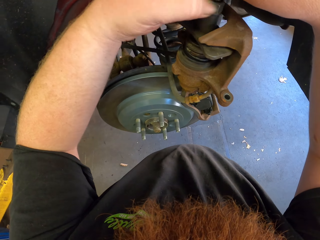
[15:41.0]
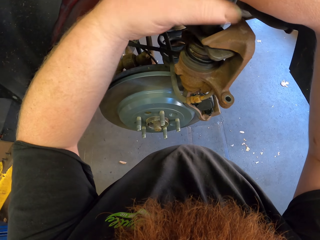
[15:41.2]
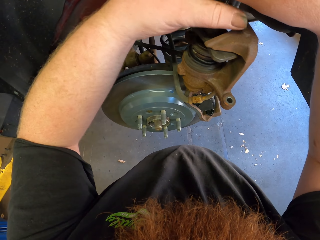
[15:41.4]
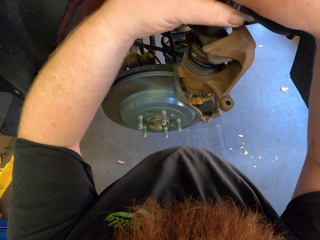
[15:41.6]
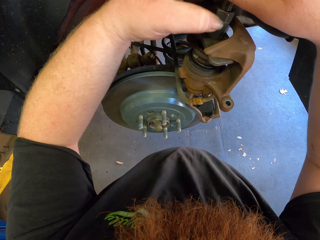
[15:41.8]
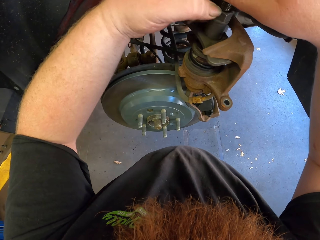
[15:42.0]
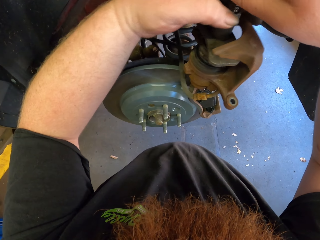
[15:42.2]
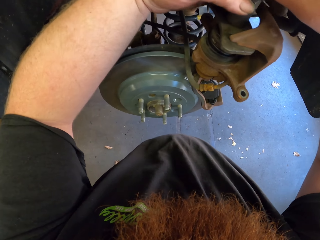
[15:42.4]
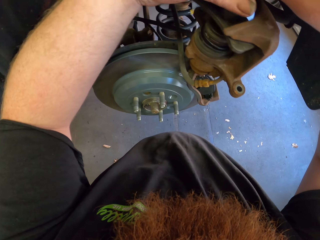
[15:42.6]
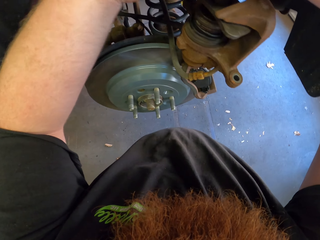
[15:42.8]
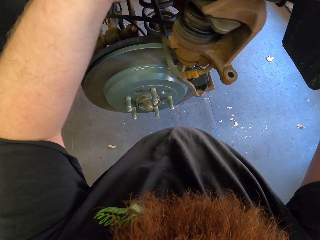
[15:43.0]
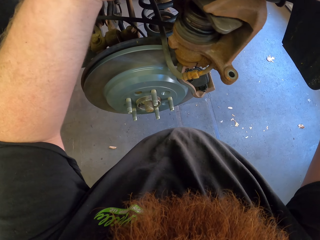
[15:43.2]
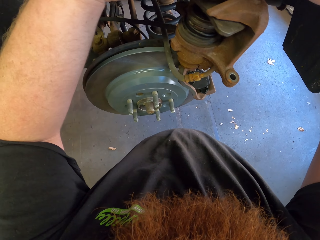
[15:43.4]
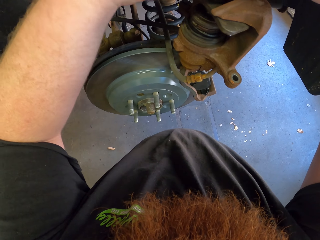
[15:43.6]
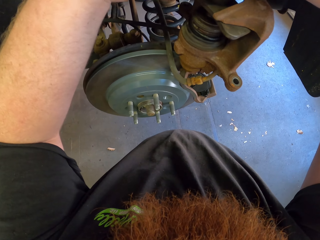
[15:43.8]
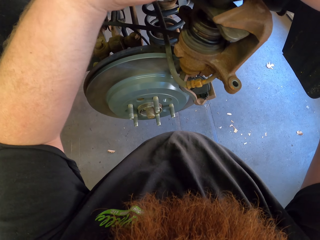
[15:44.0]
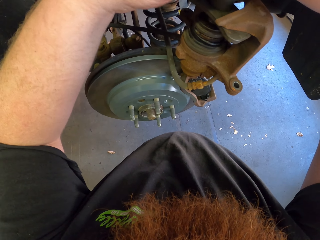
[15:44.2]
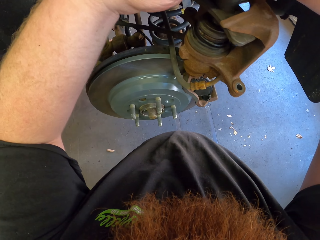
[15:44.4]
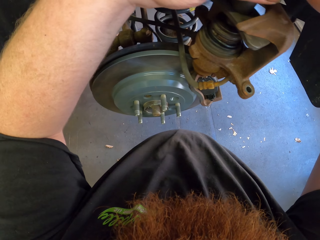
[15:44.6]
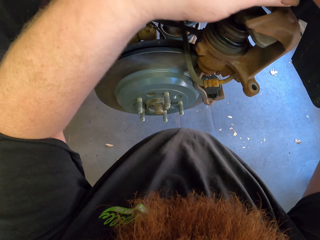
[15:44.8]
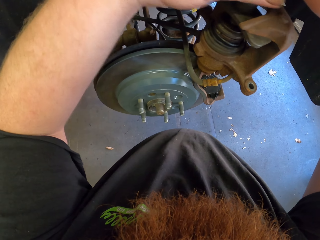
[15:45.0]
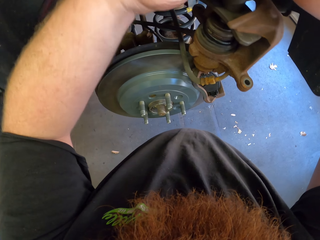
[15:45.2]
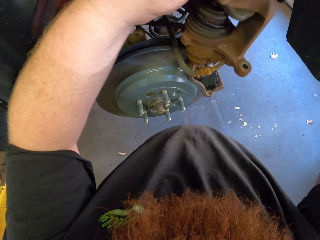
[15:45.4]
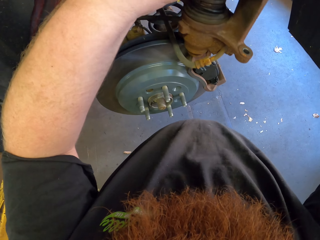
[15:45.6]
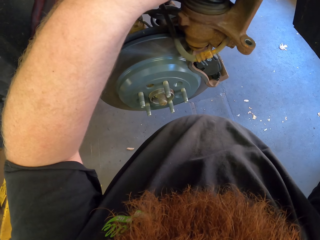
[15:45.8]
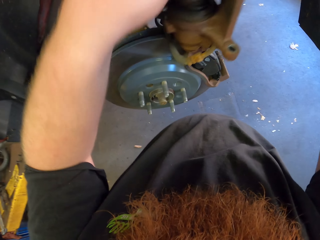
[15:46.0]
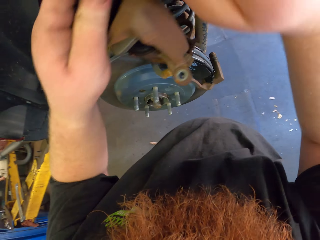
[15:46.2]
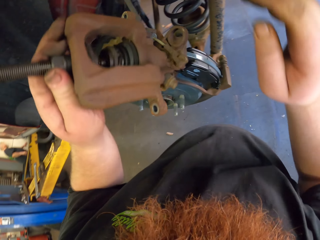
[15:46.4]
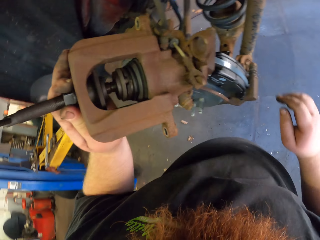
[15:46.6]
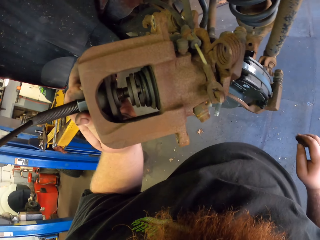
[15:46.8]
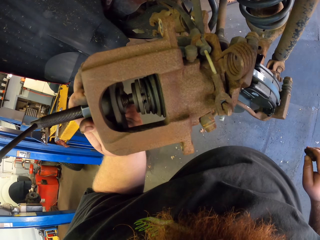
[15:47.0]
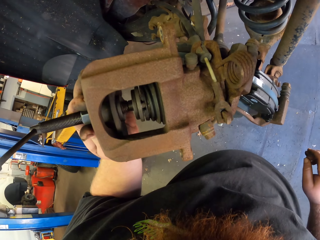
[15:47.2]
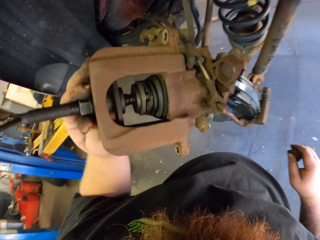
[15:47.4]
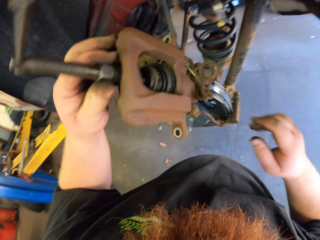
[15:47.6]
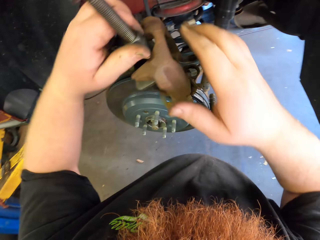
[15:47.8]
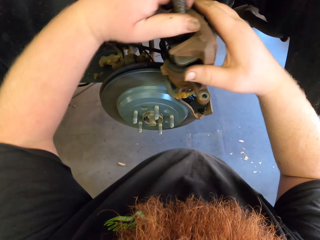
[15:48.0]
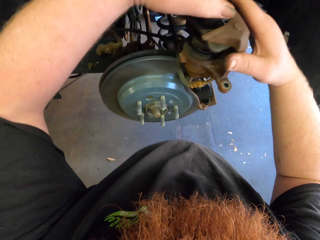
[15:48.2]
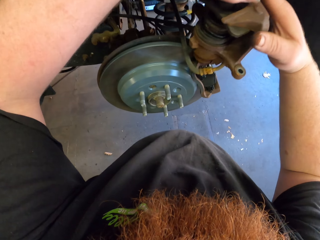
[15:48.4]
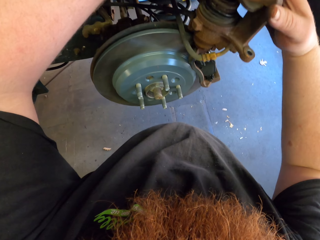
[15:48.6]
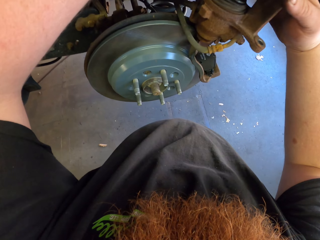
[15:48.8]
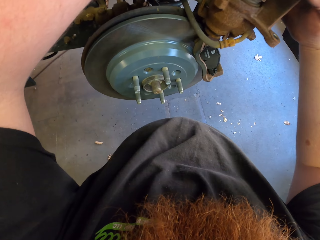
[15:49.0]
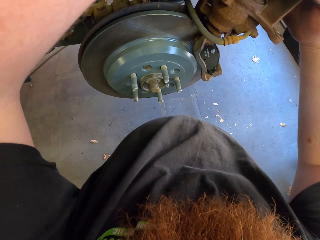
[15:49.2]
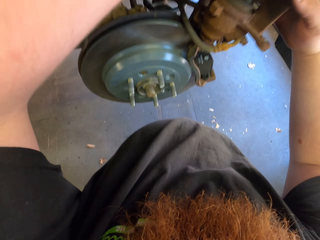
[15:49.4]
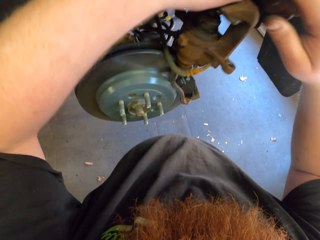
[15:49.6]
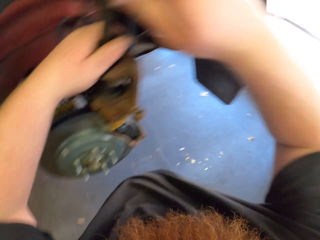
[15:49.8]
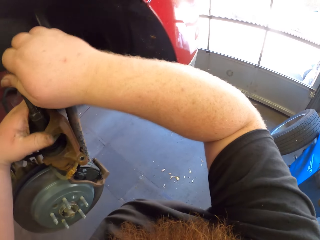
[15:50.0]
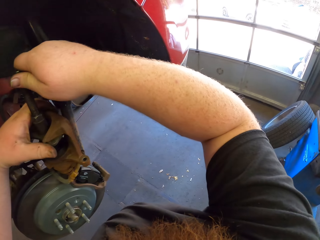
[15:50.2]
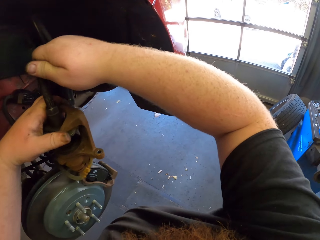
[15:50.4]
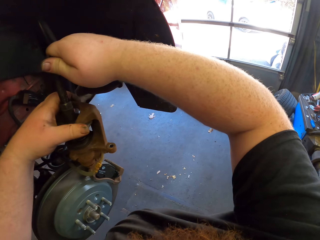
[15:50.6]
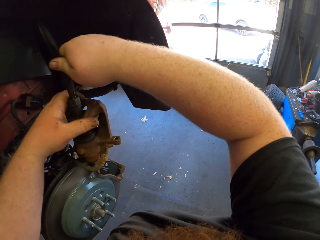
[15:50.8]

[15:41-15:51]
The camera wearer rotates the metal.

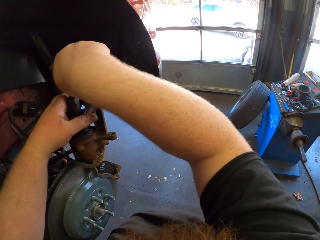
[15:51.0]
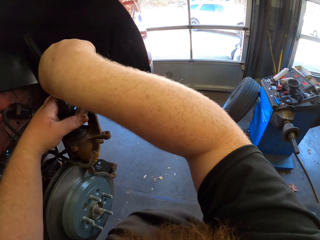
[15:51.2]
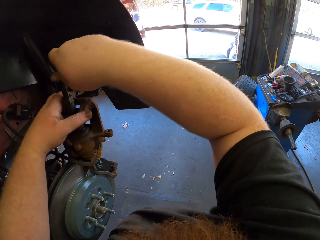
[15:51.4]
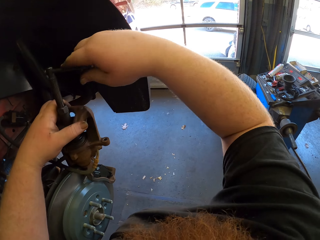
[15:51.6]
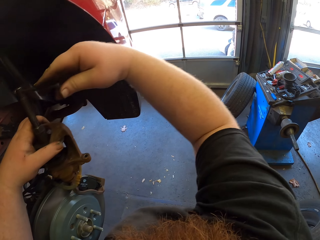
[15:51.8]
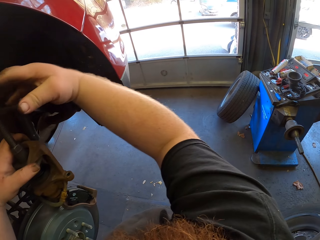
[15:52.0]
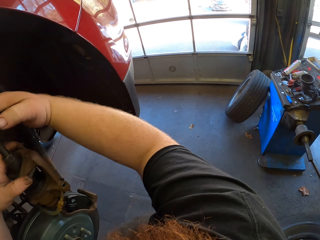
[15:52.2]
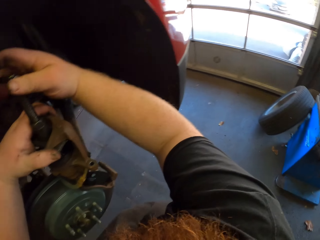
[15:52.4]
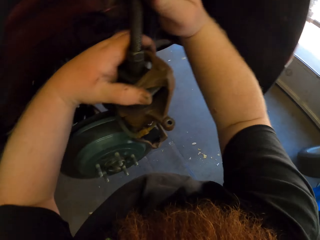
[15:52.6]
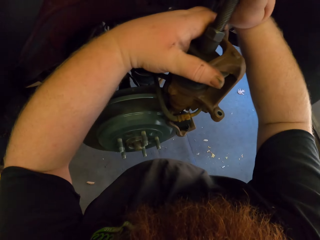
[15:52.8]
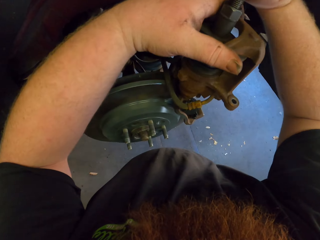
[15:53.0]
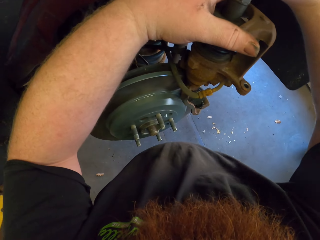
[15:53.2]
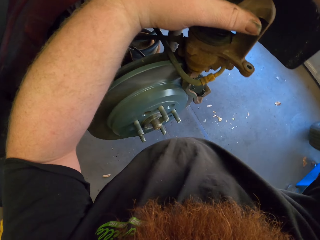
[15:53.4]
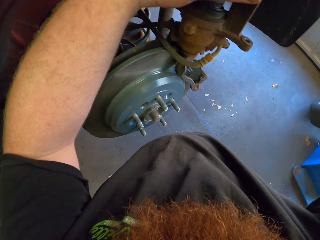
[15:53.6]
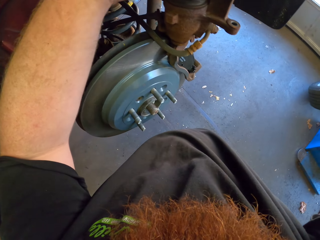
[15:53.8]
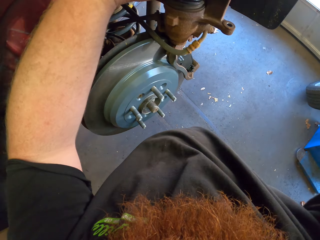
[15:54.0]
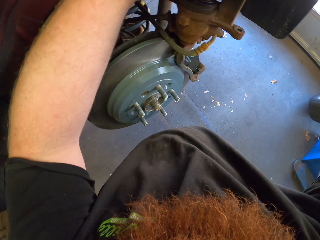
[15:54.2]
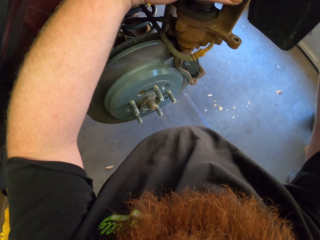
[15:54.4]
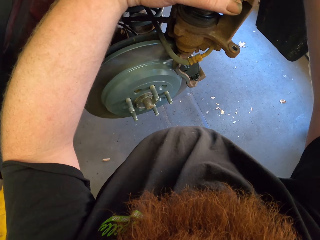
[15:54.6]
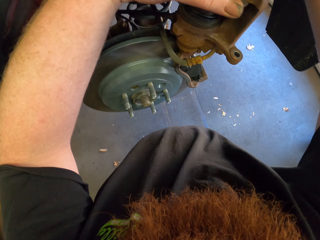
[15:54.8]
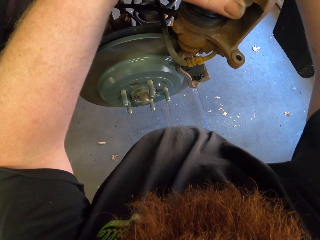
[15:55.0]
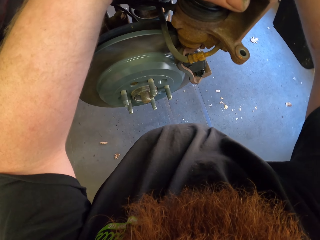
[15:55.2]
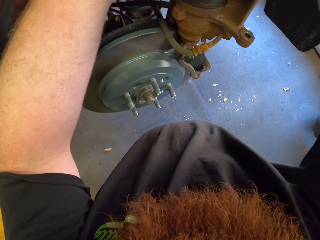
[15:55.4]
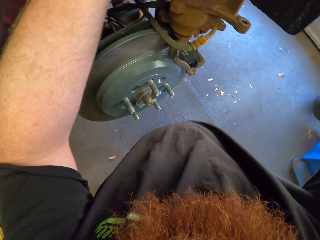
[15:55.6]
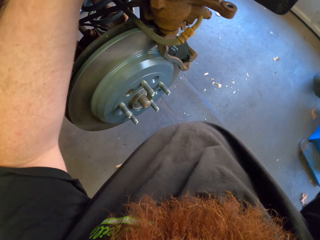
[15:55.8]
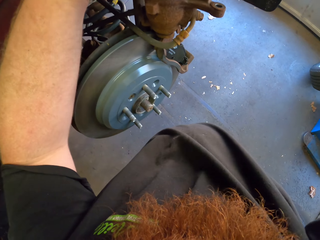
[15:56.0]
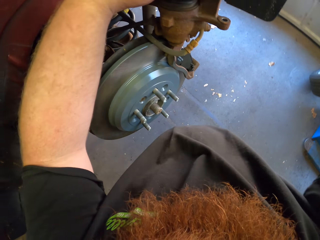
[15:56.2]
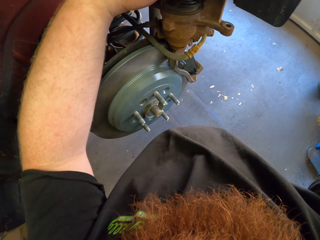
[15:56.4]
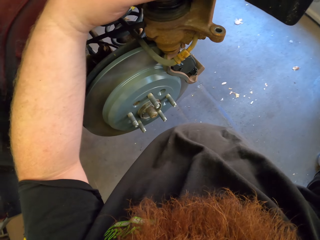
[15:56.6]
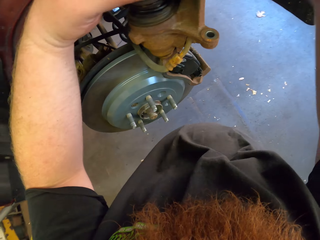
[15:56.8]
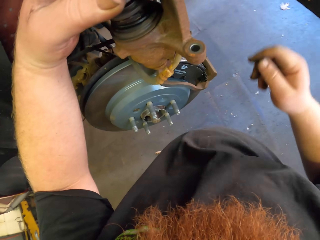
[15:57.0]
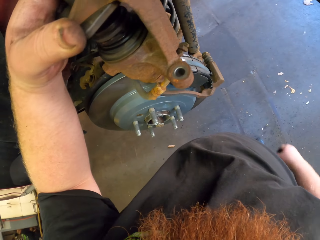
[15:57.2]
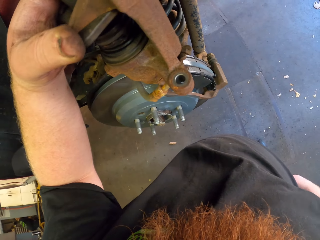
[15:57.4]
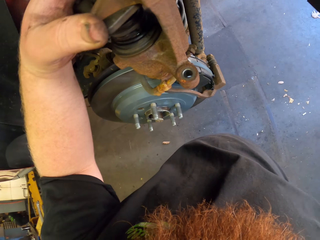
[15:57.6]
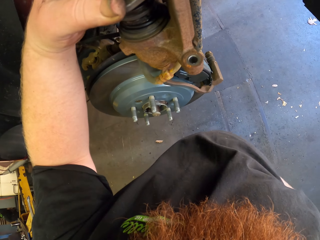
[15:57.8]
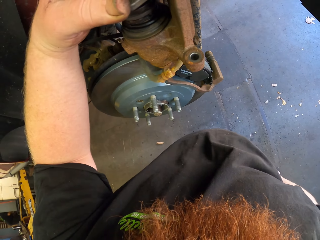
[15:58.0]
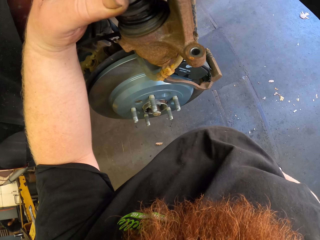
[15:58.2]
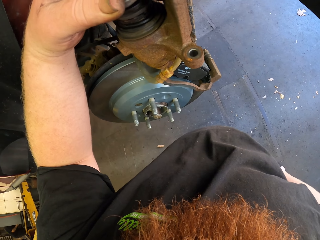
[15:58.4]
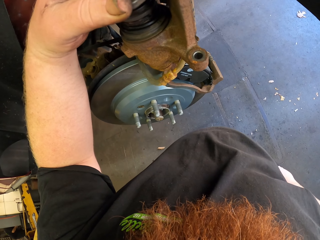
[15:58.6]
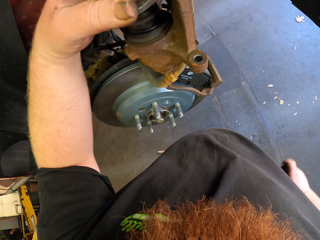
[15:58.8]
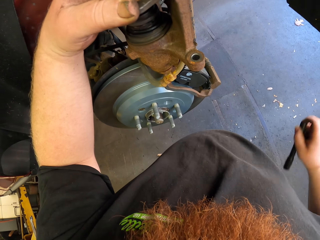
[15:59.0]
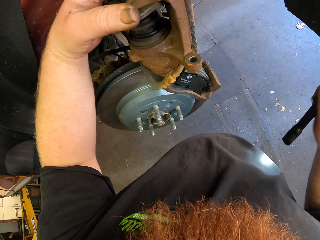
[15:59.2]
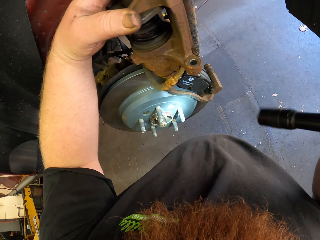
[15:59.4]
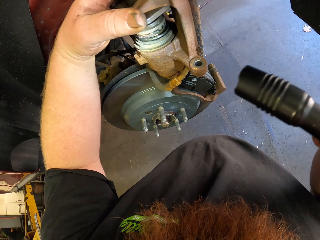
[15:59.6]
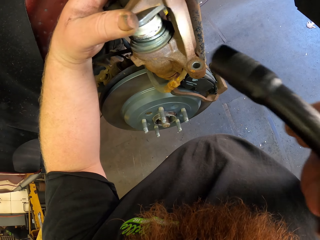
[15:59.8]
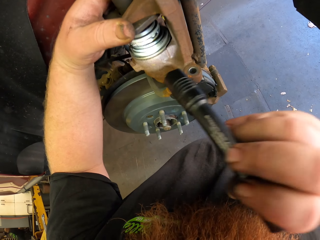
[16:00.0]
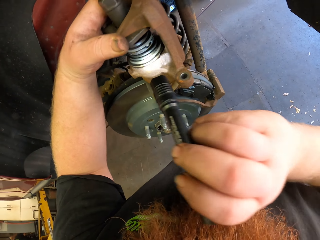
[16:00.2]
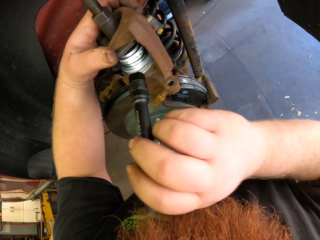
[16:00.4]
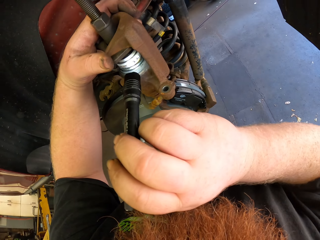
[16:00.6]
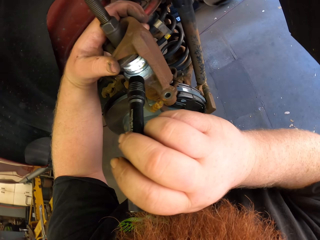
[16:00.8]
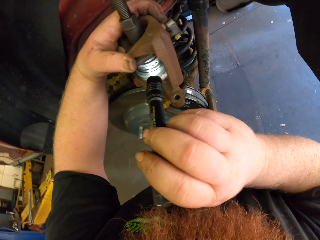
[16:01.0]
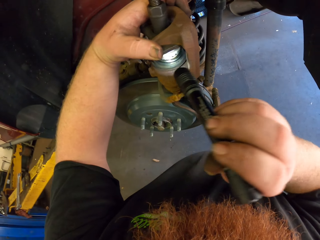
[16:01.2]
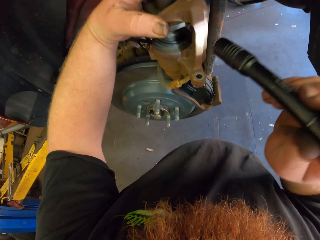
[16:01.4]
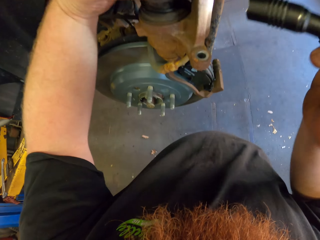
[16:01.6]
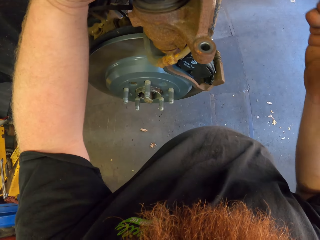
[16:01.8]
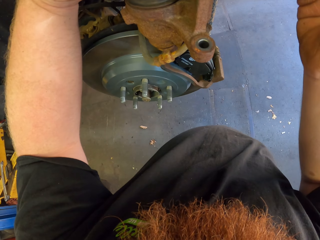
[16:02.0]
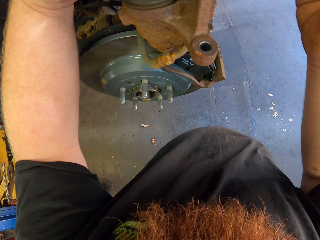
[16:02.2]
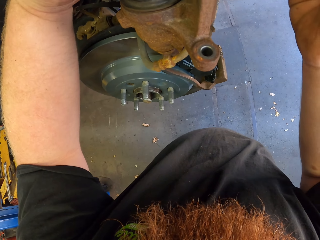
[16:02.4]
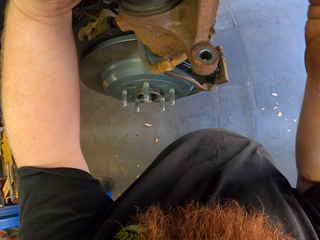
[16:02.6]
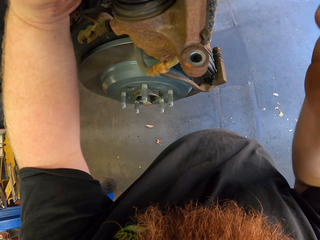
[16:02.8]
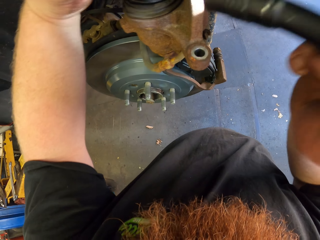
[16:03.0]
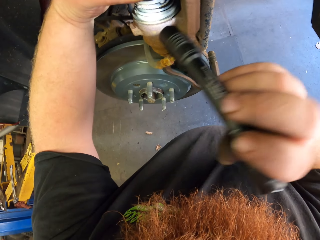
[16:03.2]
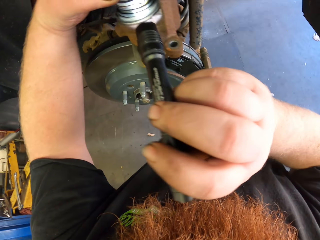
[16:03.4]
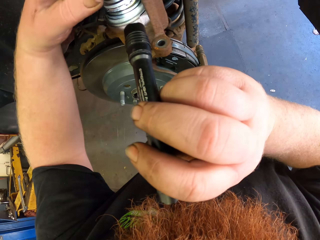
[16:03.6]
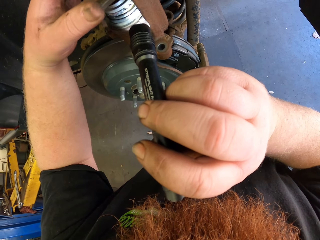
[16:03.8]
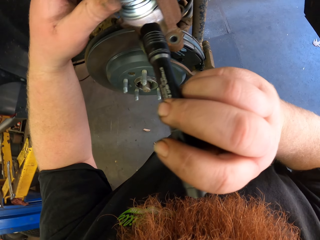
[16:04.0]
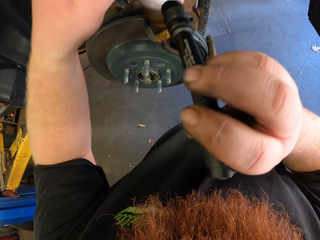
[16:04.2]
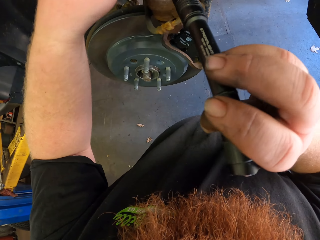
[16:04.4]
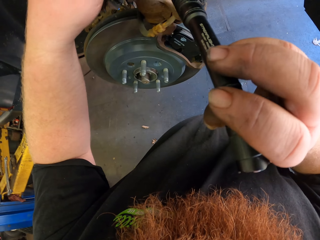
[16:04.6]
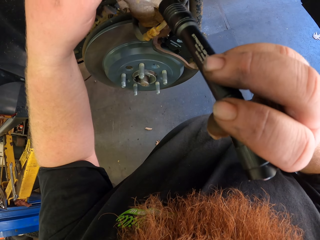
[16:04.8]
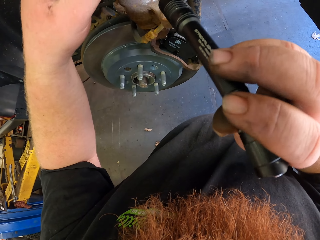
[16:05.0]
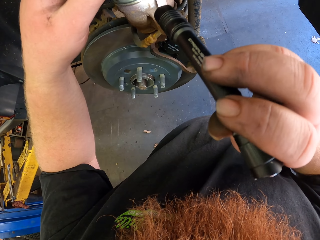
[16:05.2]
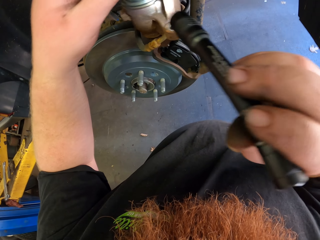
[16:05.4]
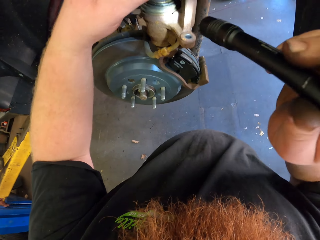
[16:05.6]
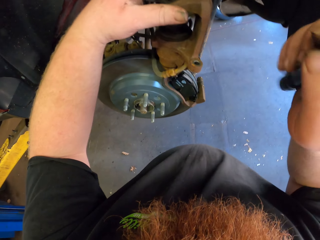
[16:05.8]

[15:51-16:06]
The camera wearer tightens the nut. He moves down his hand. He puts his hand in his pocket. He takes the torch. He looks at the metal.
